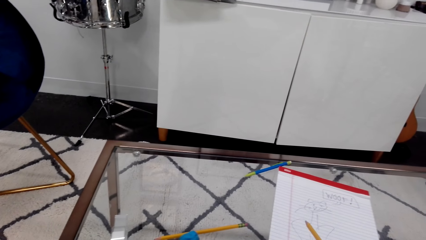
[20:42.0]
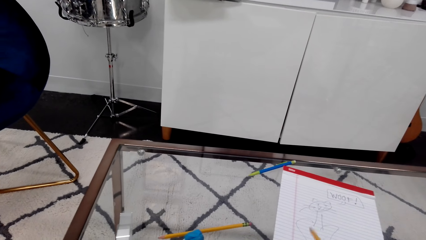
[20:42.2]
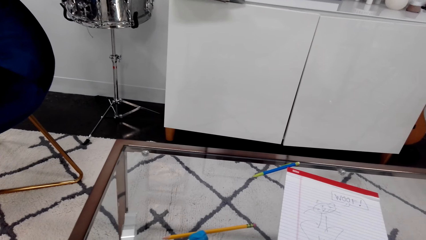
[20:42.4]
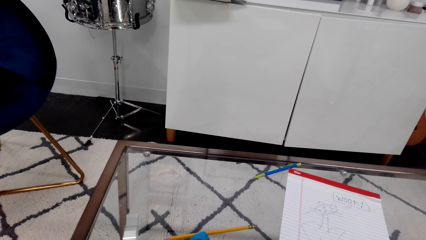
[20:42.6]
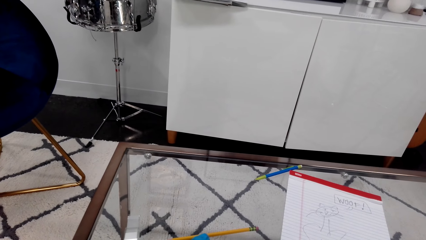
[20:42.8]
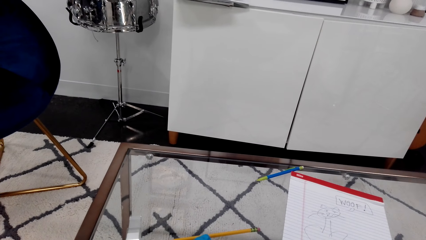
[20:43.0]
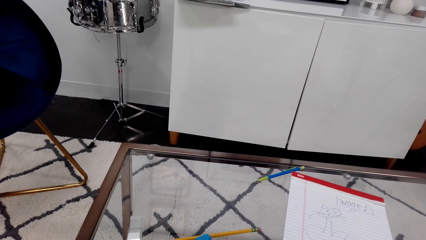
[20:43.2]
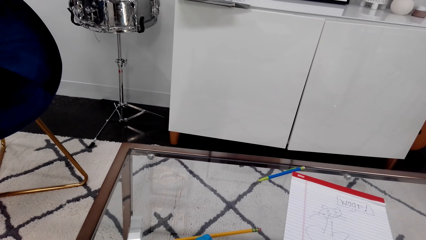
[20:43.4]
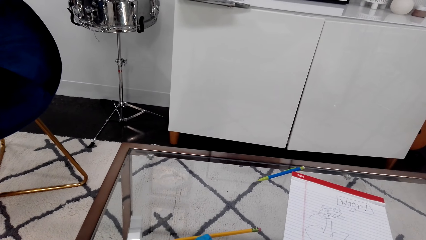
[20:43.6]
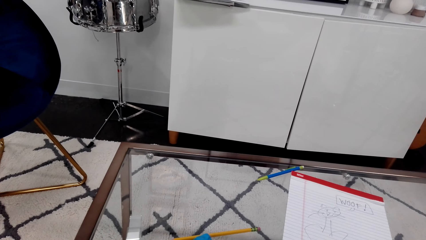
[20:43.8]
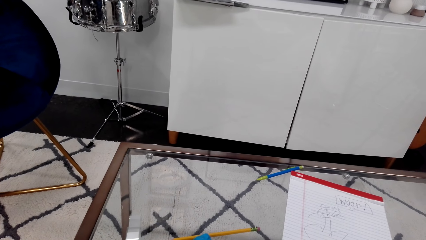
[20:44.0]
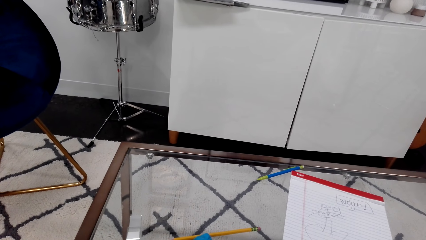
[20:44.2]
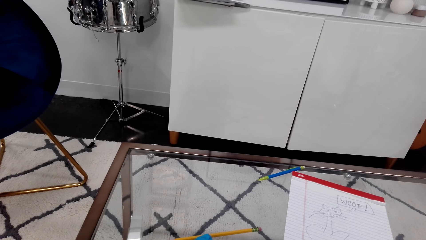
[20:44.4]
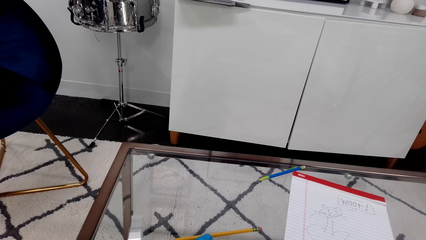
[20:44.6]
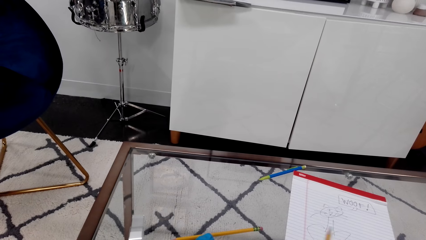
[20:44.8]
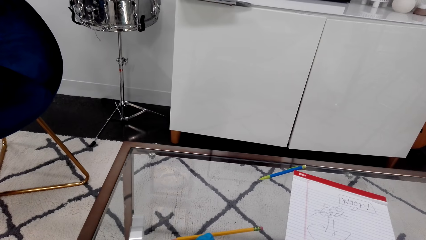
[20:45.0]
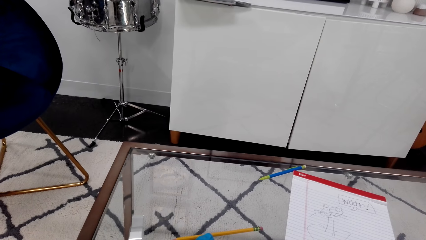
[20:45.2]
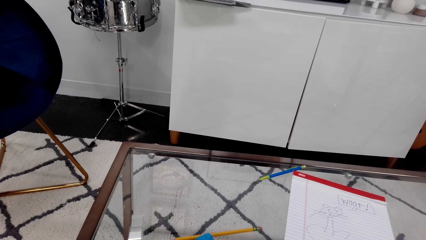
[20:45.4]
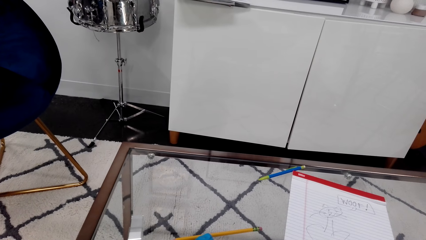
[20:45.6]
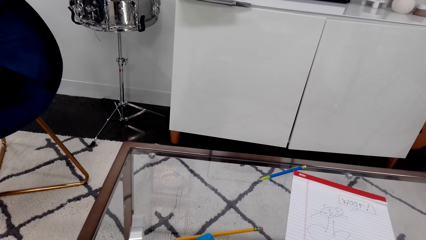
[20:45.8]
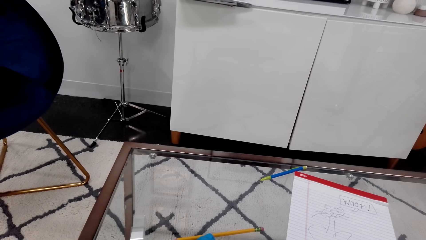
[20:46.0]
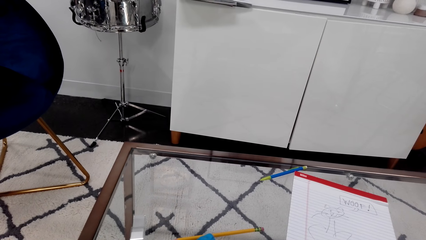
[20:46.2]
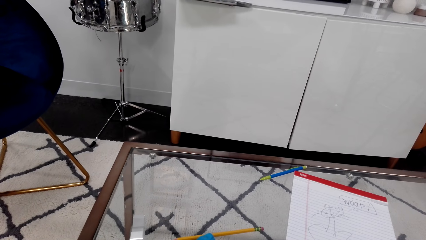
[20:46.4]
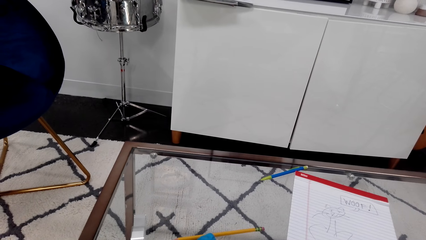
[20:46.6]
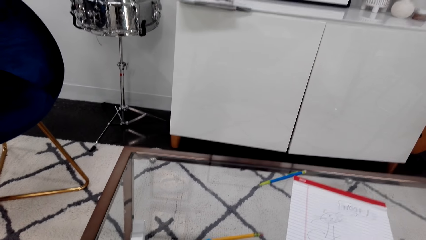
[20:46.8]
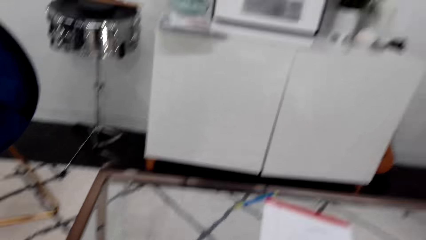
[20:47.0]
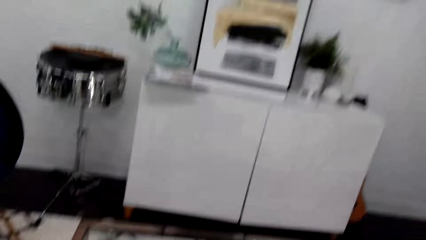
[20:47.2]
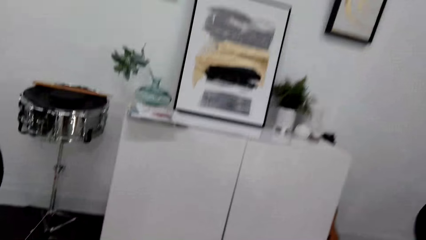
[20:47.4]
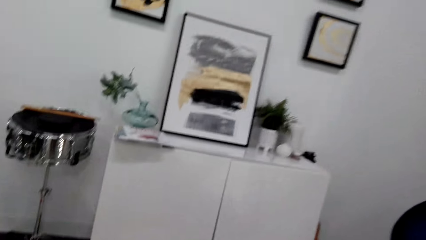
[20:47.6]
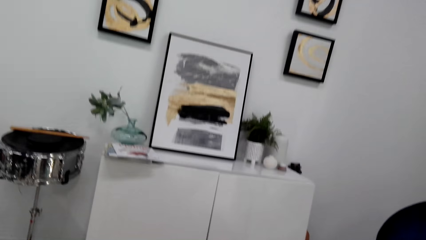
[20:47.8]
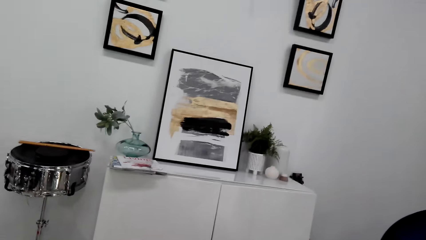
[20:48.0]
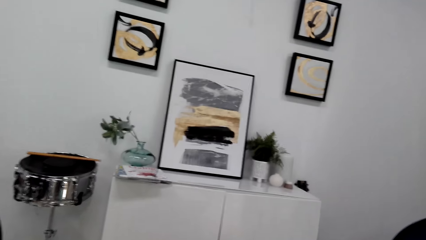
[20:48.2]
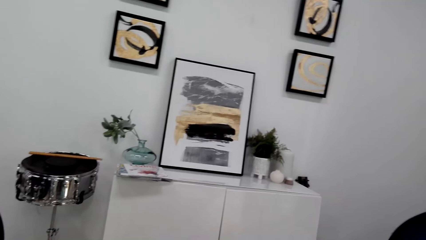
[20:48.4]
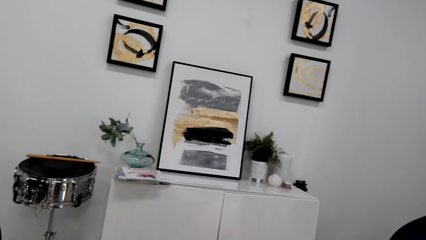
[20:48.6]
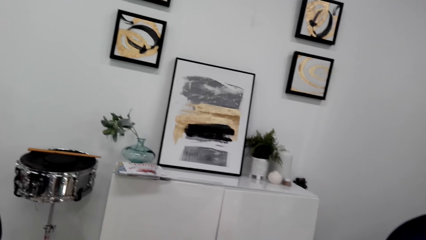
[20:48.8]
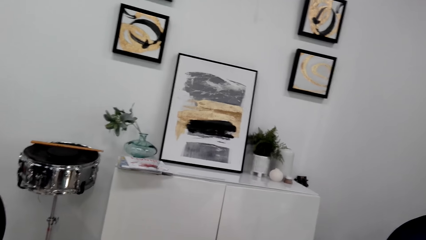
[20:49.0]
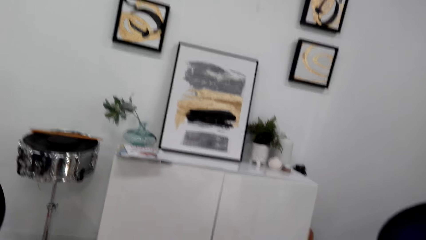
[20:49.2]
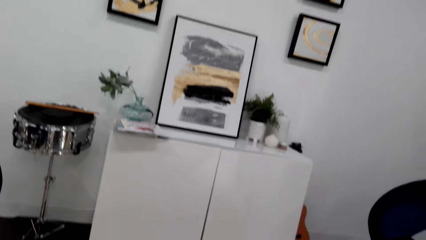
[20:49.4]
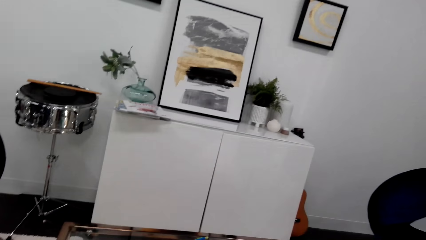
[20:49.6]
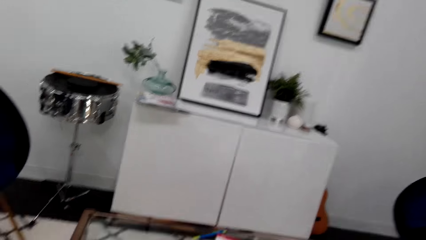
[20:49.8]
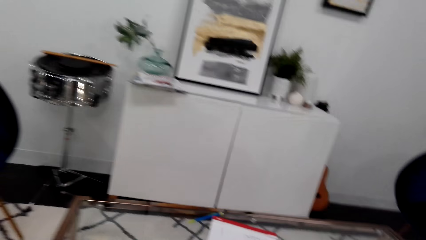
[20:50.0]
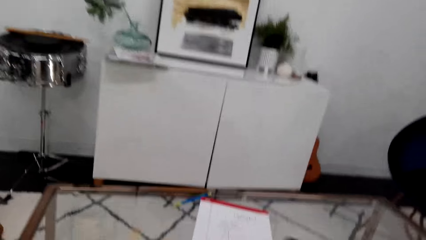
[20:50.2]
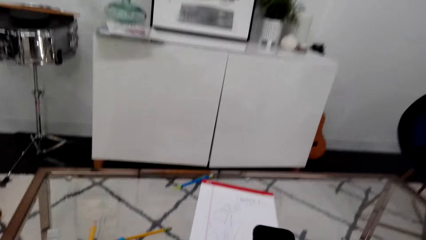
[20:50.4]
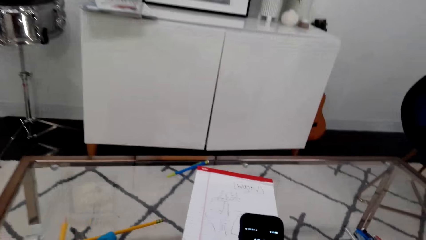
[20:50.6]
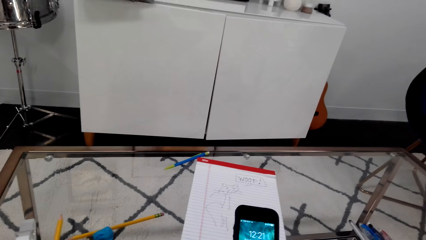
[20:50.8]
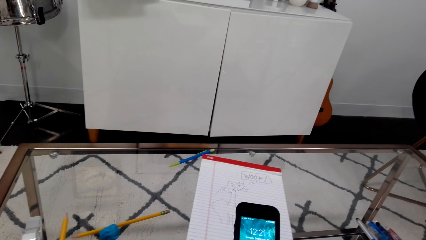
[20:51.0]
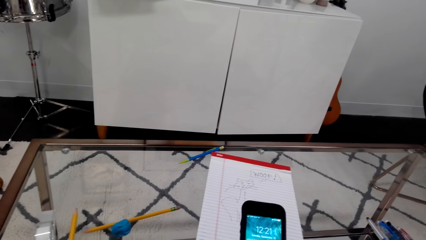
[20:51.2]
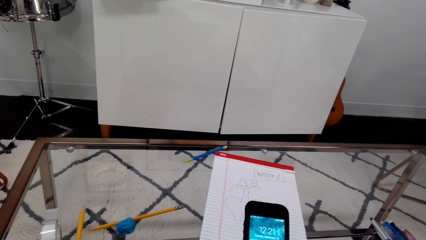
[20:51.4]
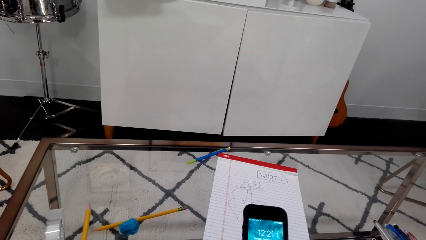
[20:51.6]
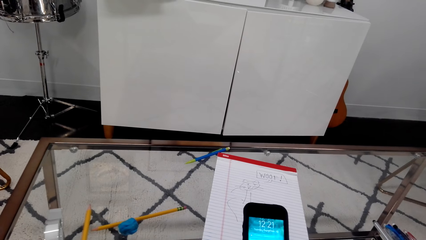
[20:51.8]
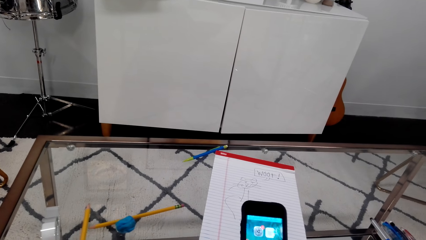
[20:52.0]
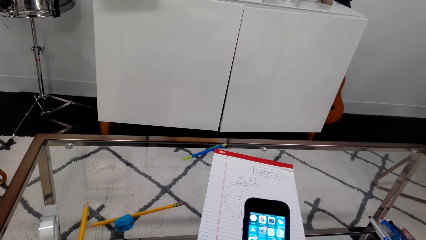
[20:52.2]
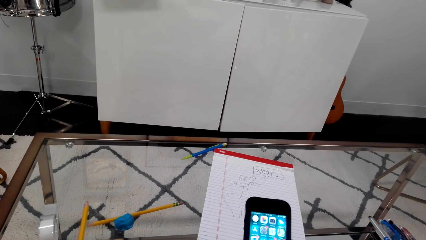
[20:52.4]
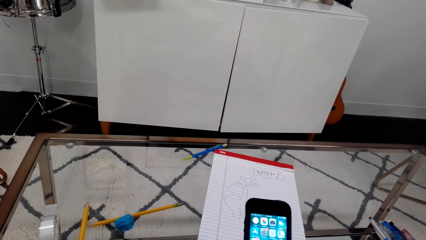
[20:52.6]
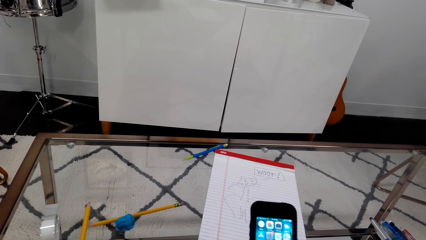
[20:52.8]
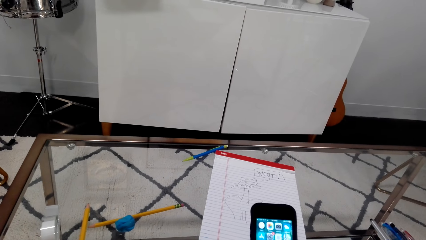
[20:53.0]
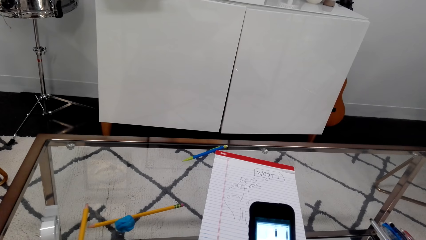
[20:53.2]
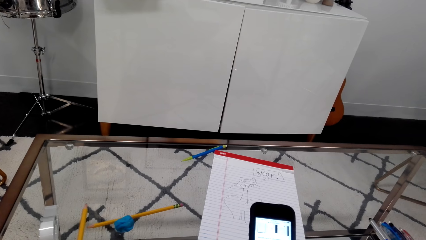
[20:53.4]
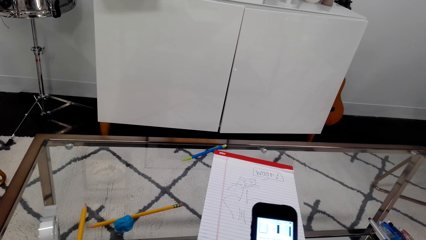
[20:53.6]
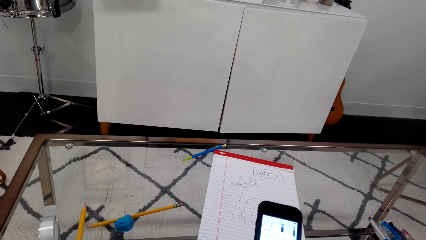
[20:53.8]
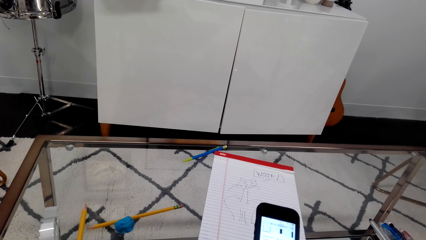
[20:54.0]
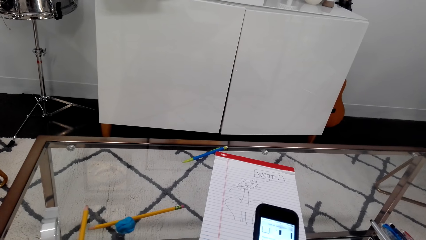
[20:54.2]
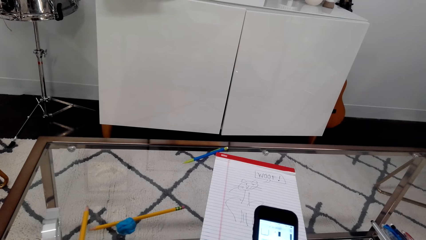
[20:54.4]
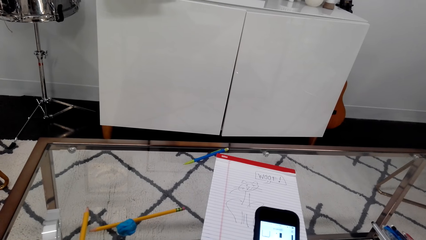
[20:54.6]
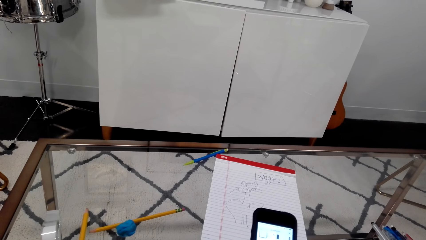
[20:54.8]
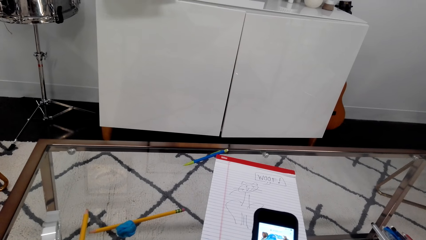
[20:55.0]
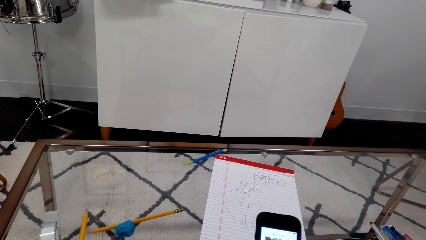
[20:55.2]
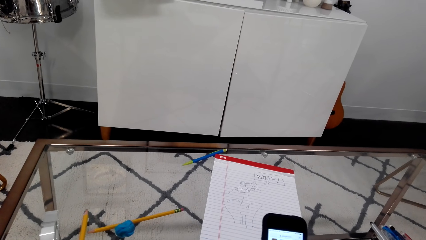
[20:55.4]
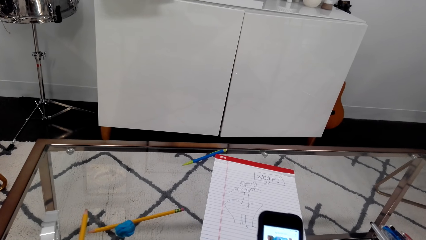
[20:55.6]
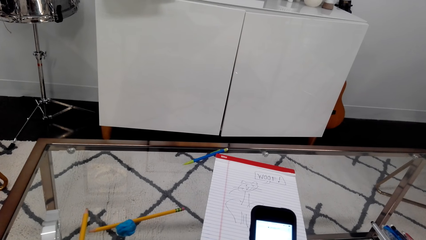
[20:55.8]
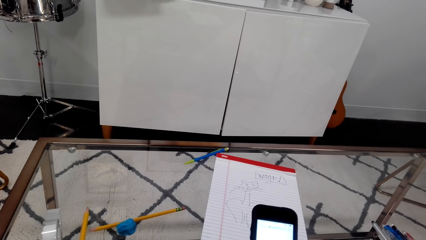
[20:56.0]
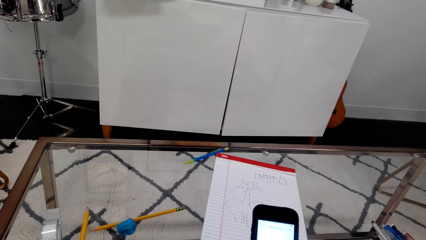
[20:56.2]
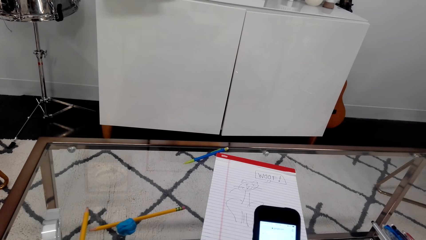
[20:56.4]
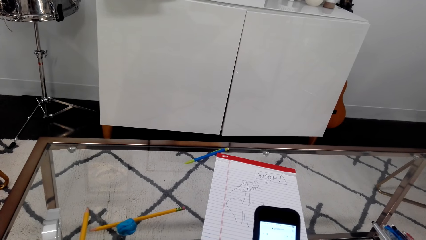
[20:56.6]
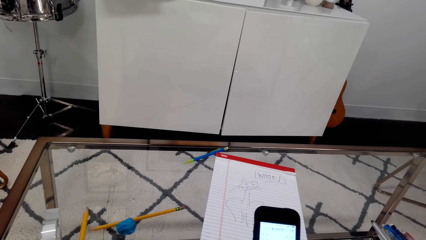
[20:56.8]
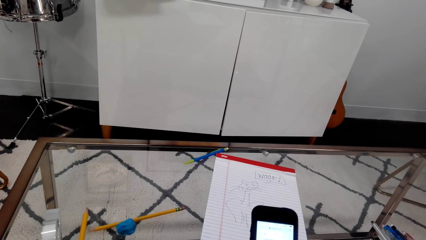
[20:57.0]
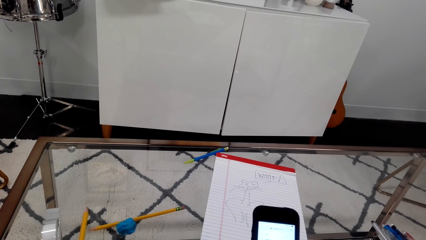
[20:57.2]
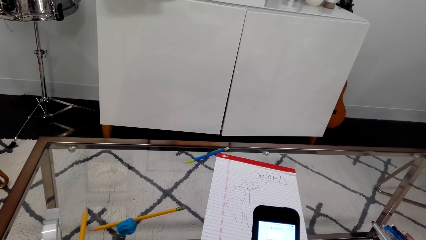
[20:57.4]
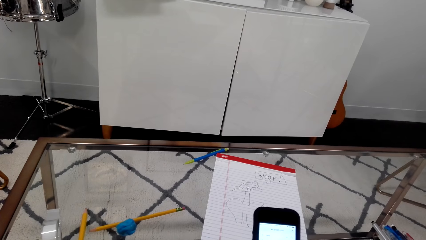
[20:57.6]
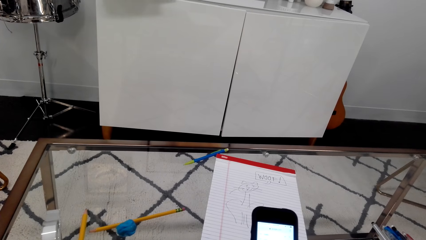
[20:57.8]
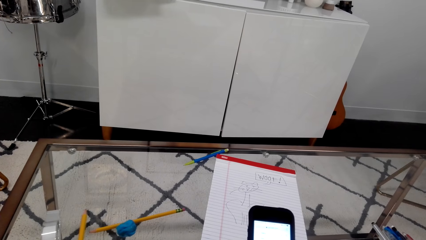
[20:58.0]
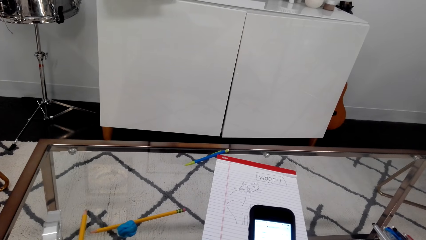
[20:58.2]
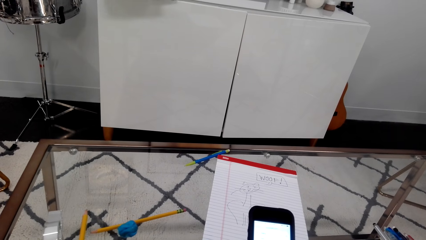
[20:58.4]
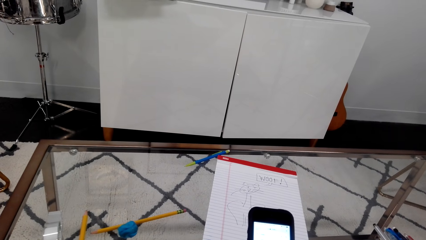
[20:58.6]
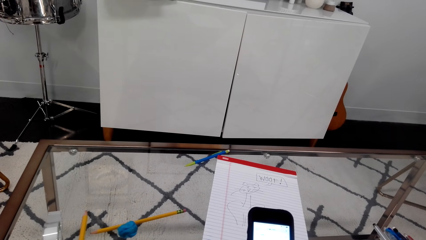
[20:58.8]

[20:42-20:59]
The camera wearer looks around. They look around again. They use a phone. They look at the phone.
